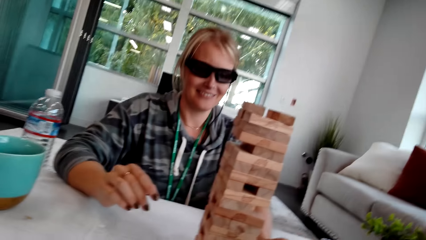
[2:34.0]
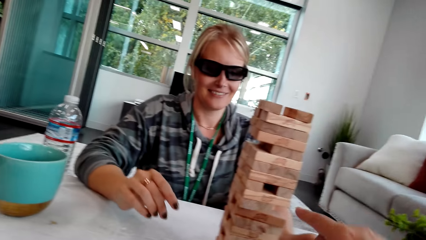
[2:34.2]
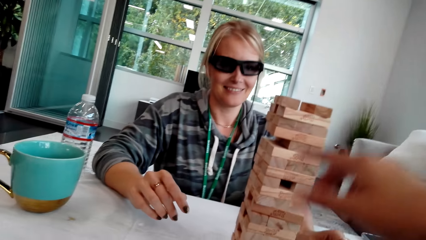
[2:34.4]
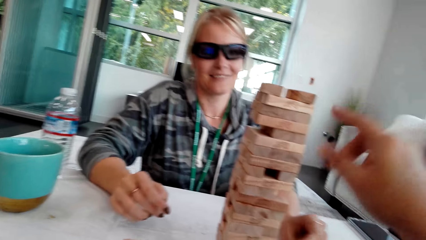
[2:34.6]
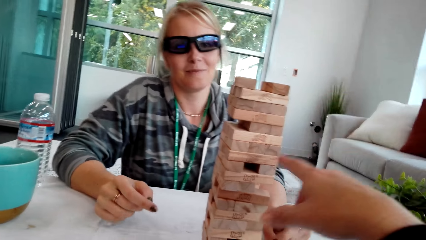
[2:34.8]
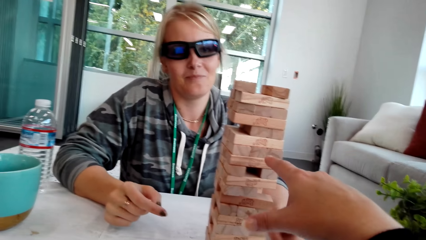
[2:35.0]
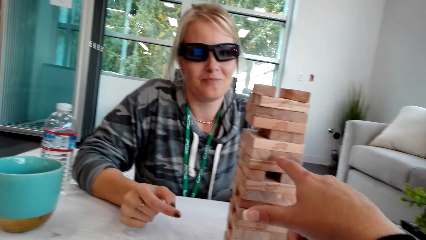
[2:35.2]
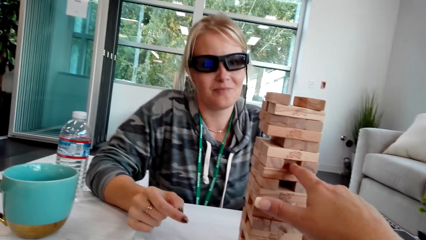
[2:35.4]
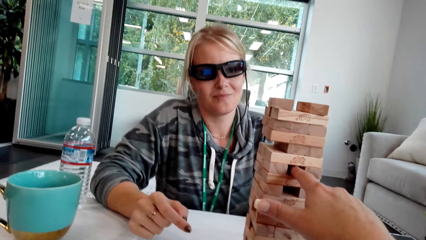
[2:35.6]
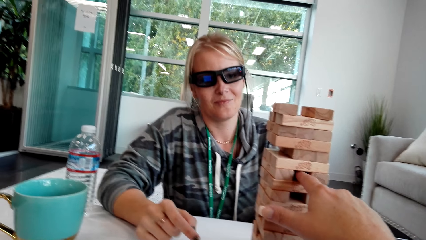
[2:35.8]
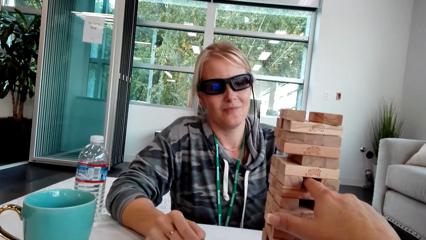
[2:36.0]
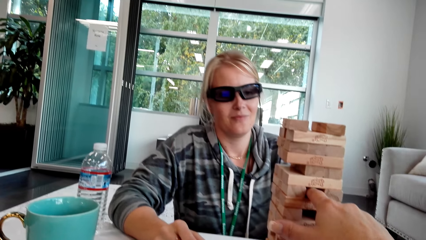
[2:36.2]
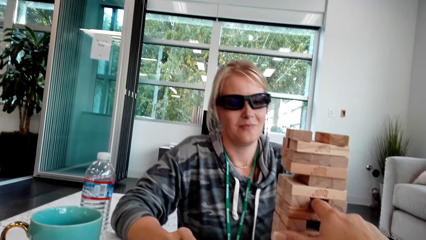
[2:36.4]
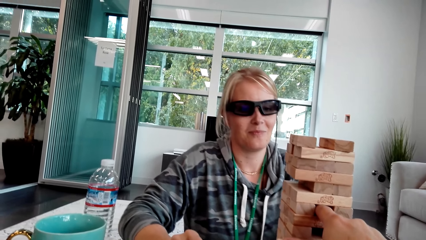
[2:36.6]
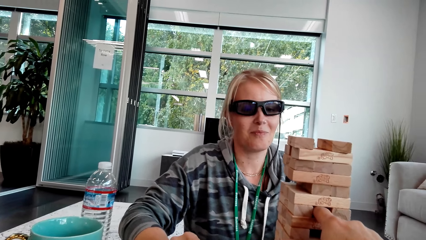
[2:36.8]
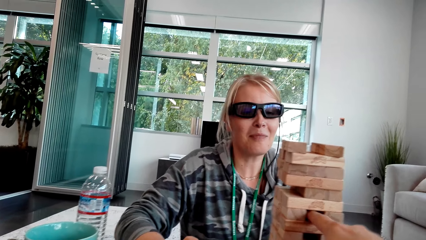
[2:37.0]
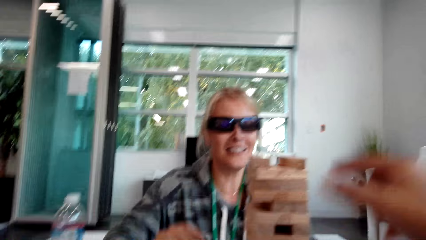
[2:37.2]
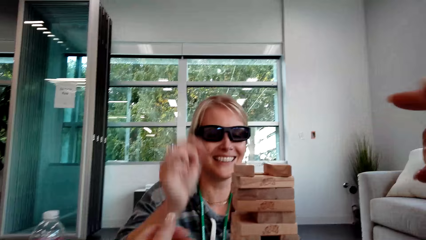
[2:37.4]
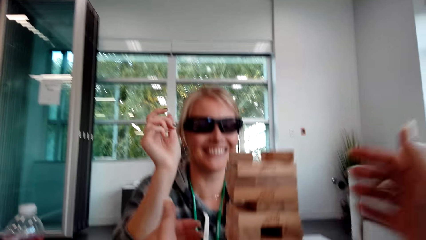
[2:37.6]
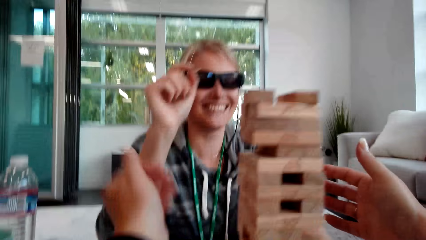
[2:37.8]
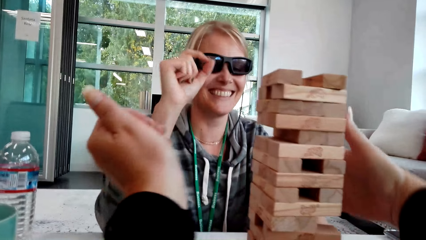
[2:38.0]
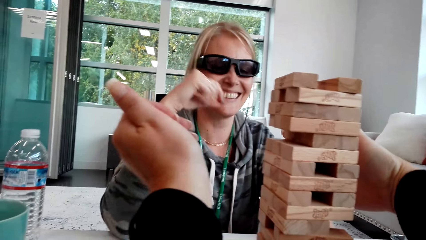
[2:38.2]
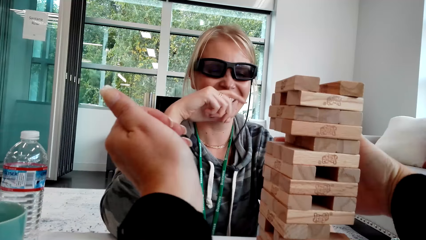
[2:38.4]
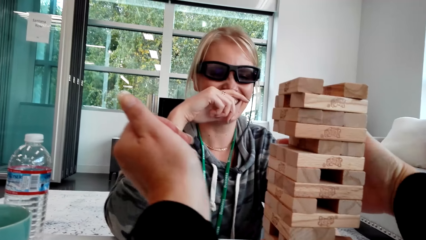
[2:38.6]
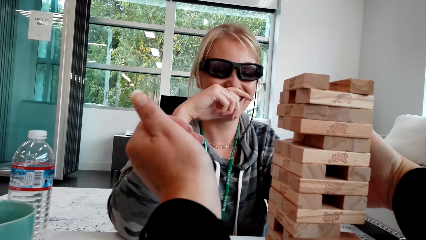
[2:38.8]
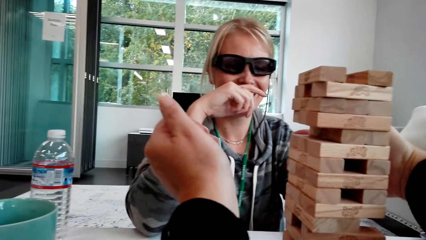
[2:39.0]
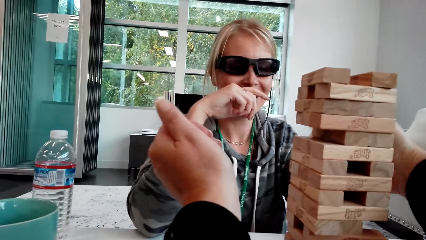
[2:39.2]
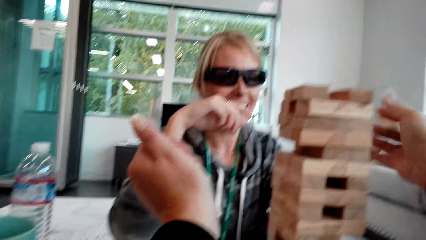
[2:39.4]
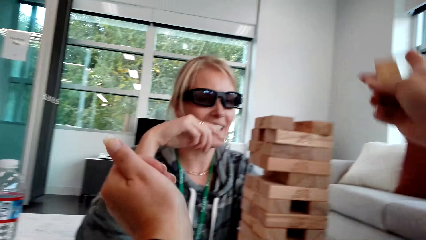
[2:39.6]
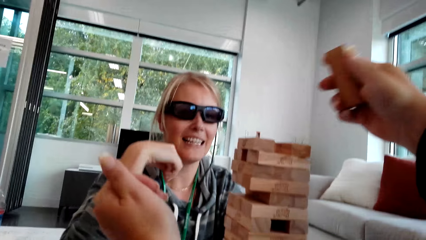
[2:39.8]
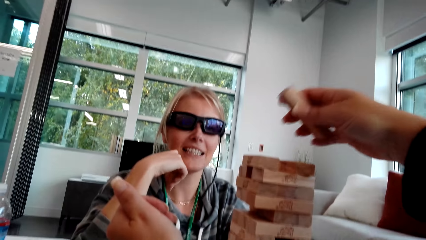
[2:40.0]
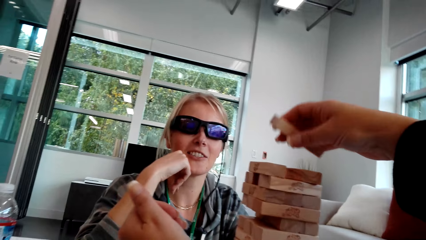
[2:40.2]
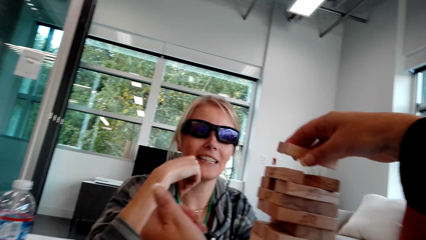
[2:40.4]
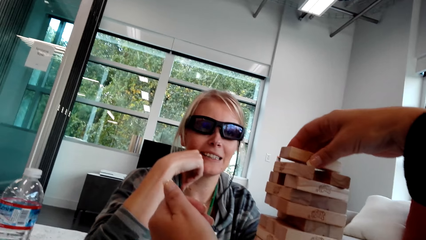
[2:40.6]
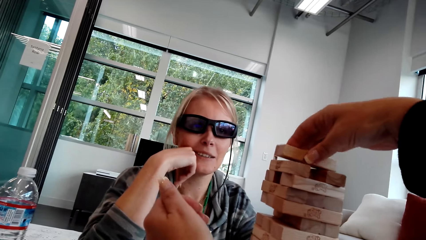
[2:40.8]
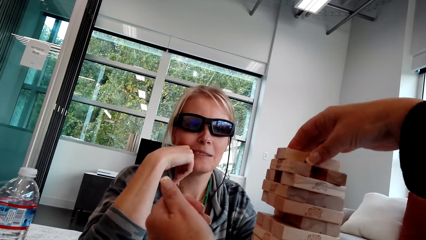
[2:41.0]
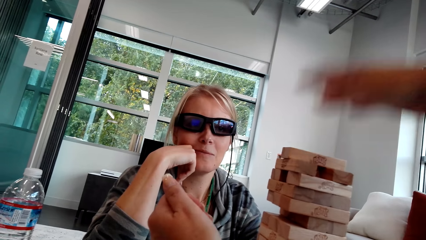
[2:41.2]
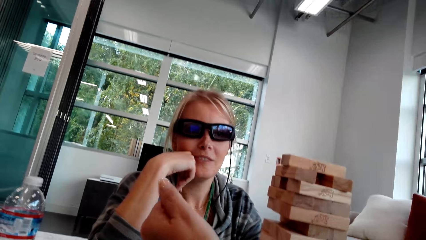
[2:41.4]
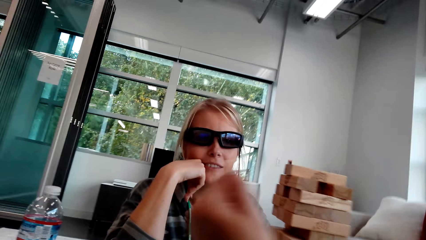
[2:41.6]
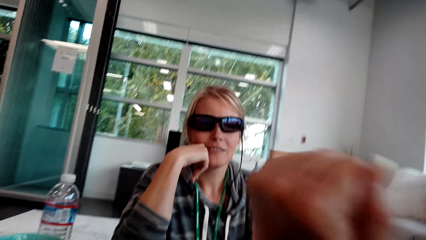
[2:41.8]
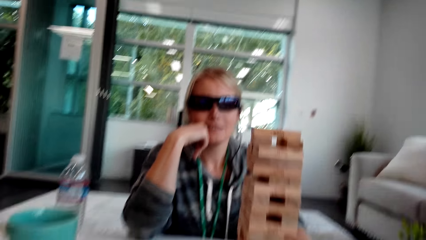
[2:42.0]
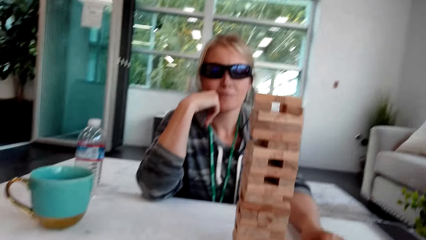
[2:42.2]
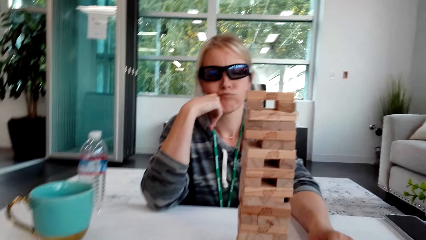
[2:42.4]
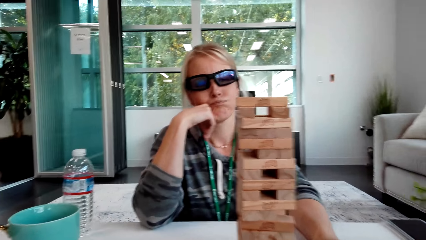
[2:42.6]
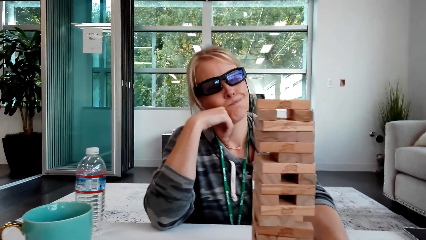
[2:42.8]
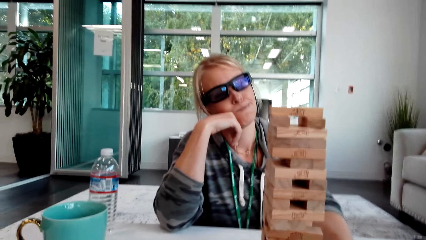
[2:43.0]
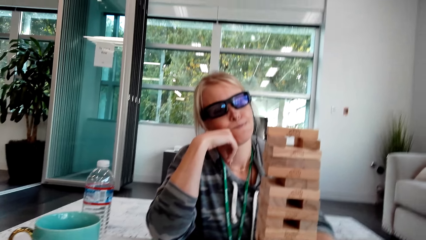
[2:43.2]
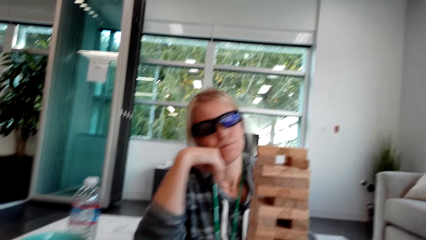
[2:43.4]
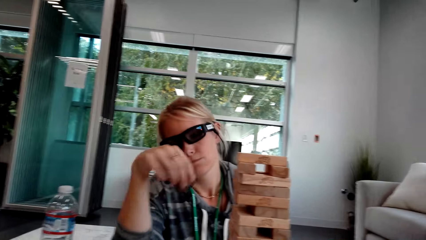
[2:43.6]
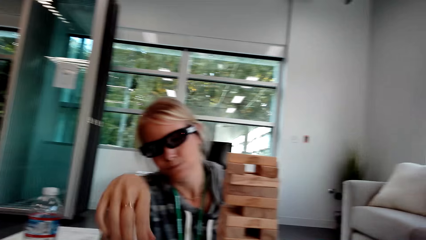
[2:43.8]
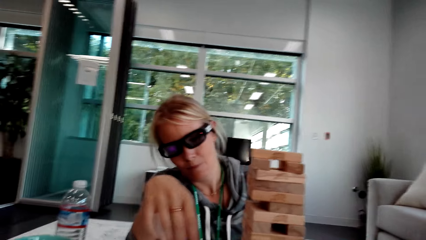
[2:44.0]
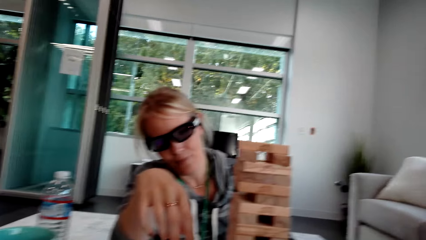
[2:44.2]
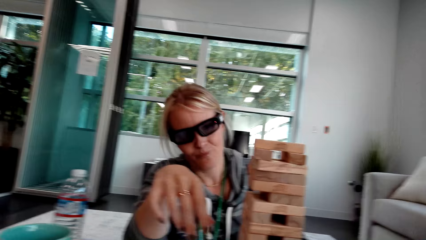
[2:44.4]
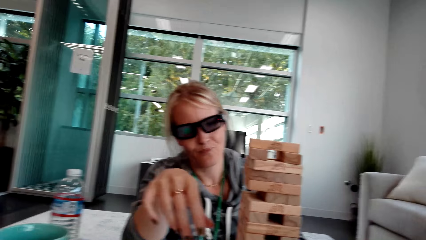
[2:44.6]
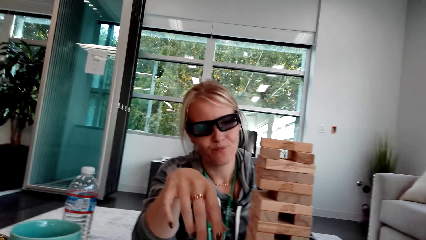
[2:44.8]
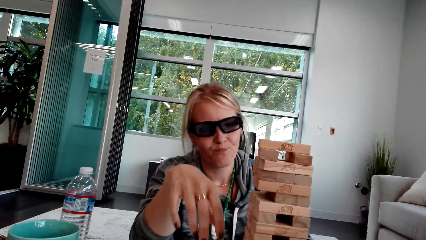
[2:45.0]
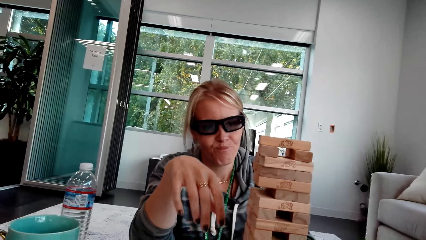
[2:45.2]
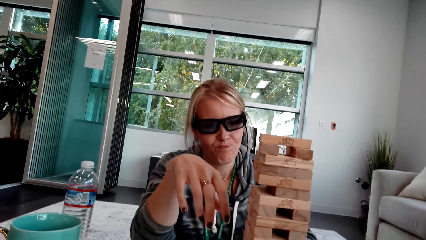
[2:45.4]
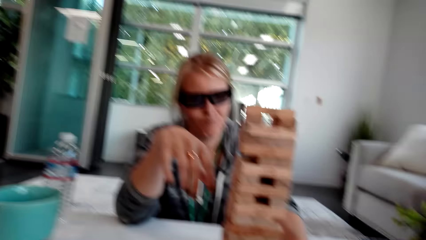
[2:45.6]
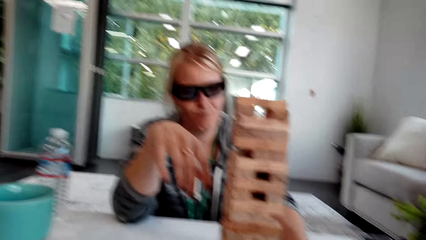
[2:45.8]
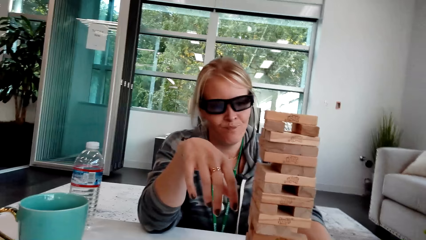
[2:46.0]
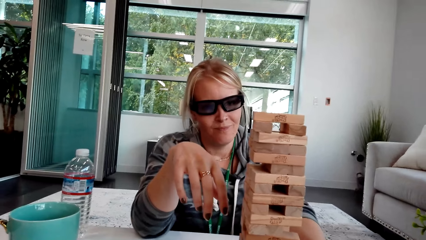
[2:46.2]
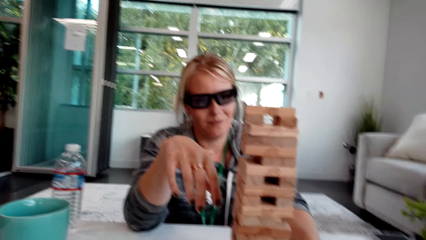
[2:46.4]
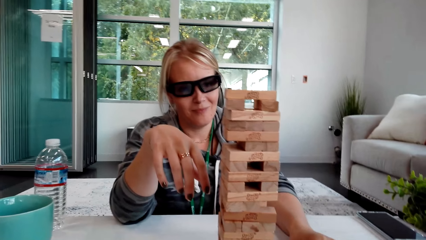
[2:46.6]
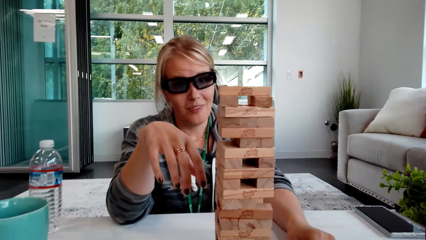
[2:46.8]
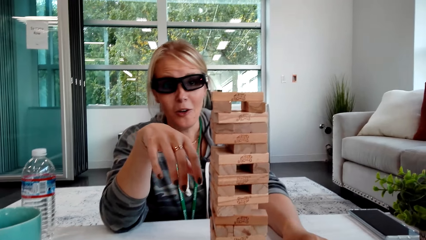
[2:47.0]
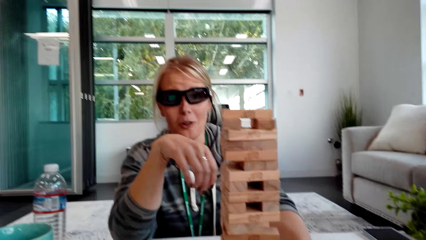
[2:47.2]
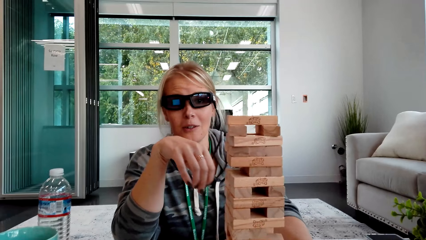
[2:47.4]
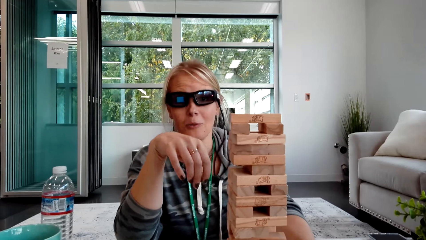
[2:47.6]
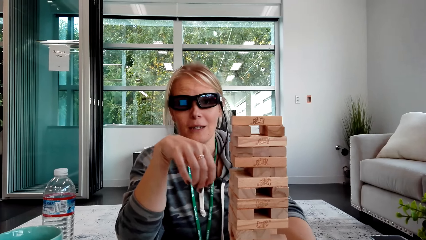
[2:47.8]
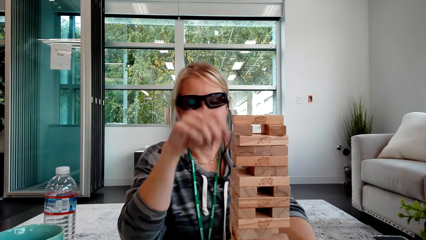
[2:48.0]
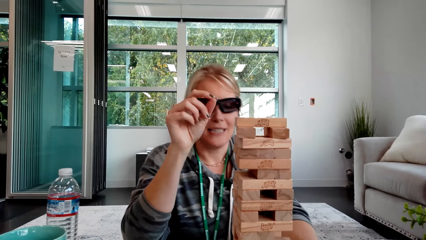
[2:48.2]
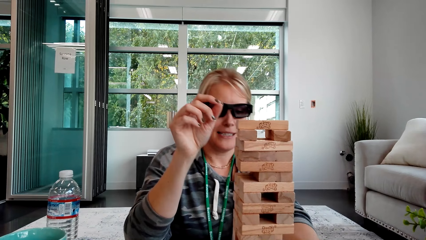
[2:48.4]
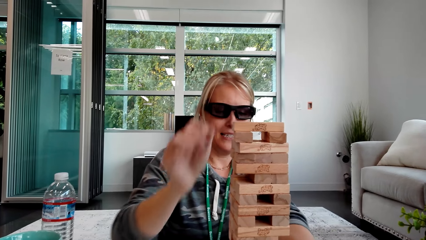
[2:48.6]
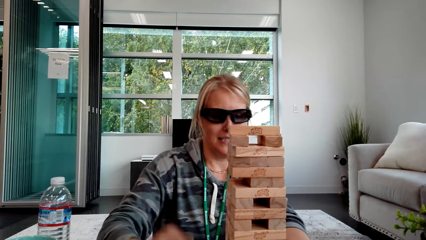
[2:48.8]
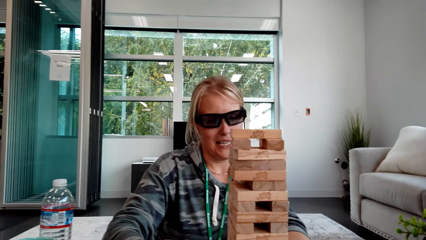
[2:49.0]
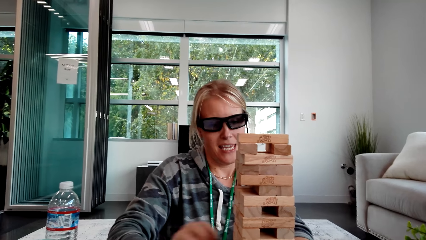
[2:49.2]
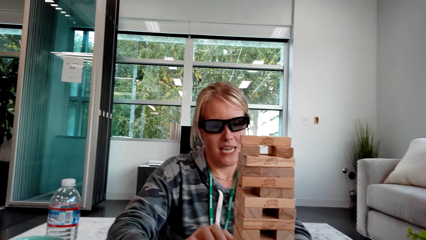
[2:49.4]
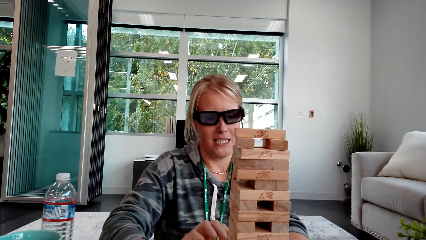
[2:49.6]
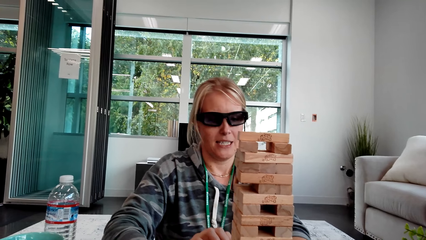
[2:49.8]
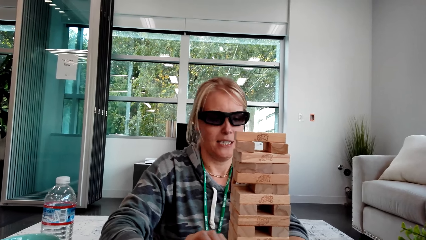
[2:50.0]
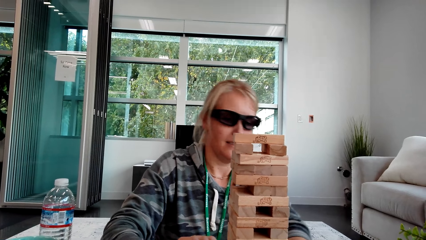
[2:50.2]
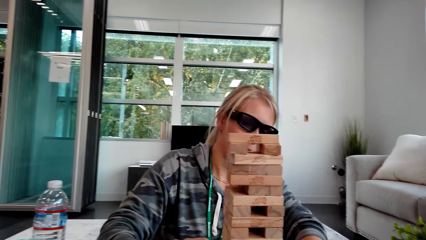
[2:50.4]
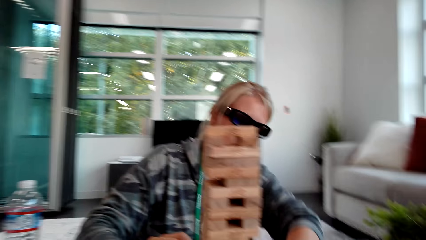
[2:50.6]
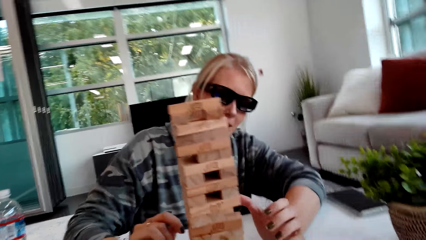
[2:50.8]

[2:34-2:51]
The camera wearer moves the hand. They point at the blocks. A woman moves the hands. The camera wearer picks up the wood and puts the block on other blocks. They move the hand. The woman nods the head. The woman moves the hand. The camera wearer interacts with the woman. The woman talks.
